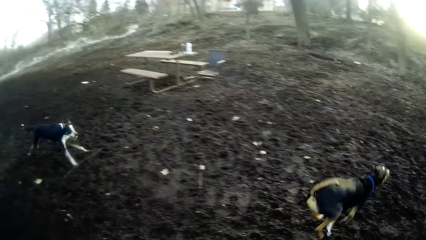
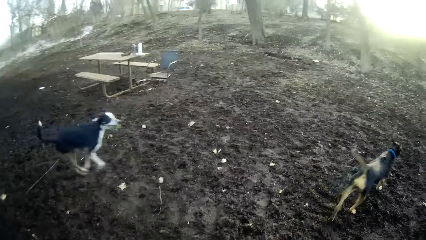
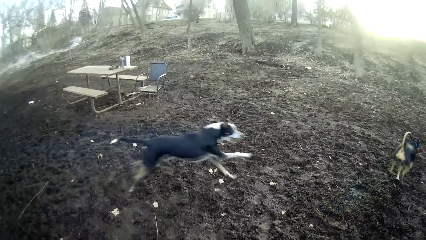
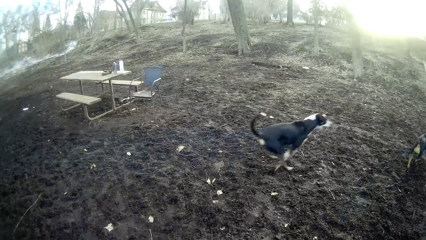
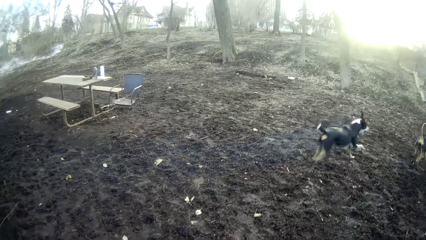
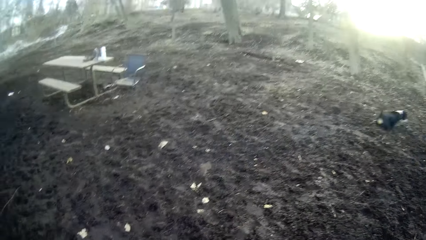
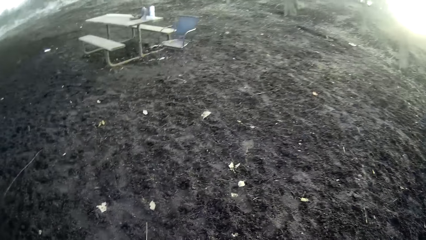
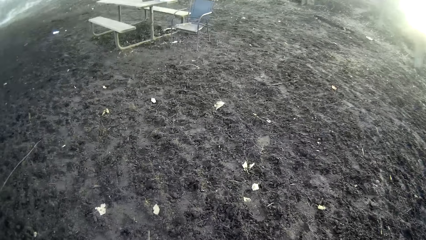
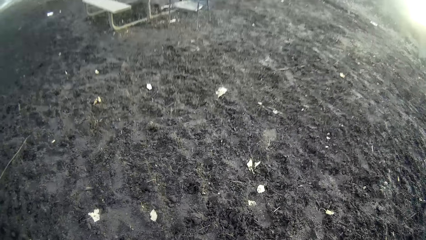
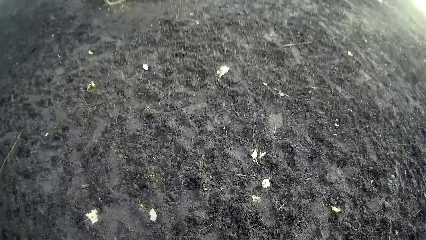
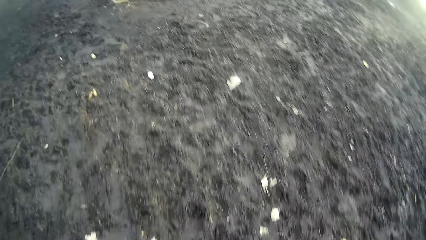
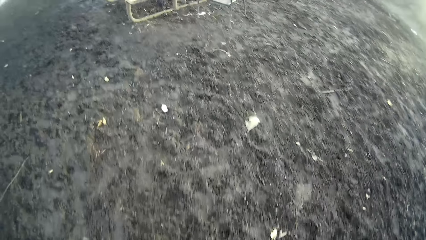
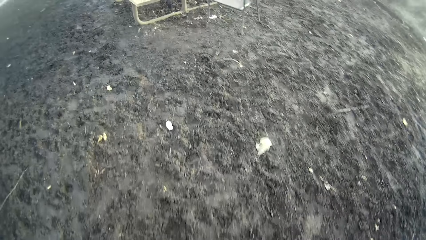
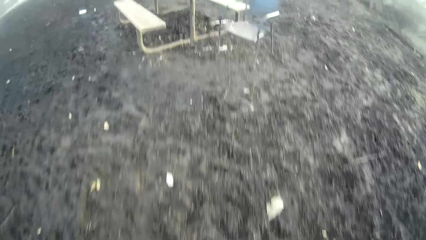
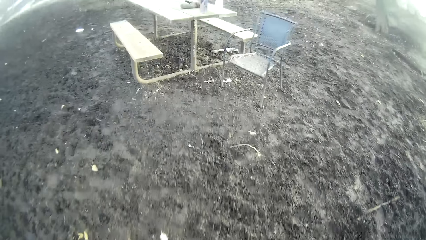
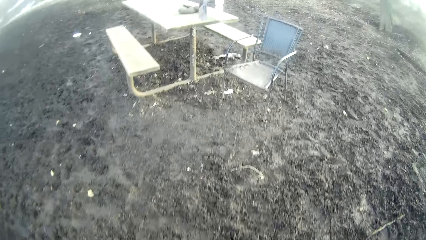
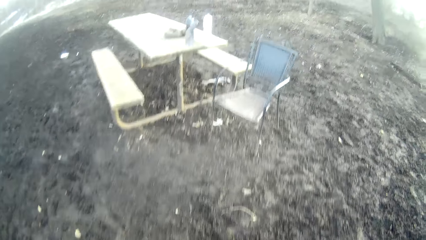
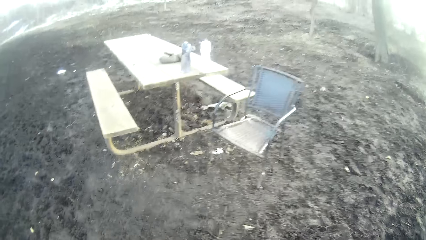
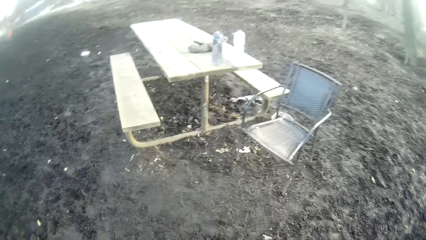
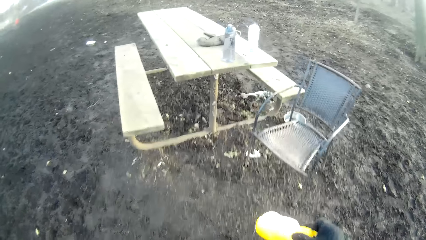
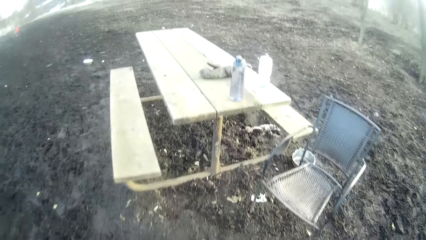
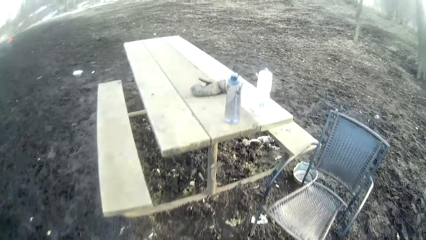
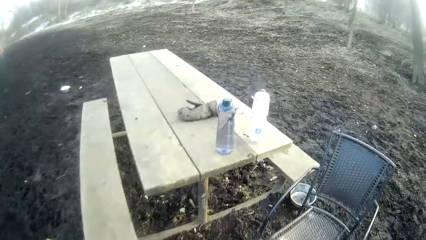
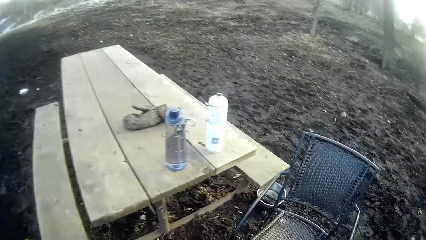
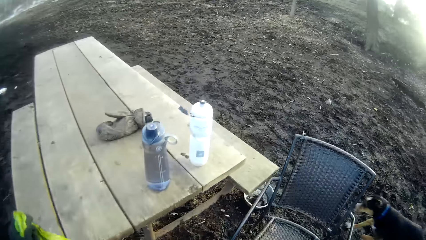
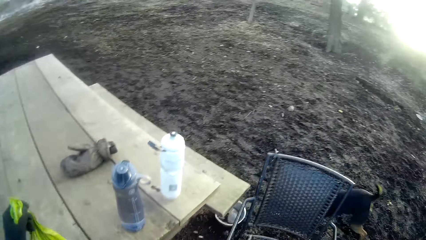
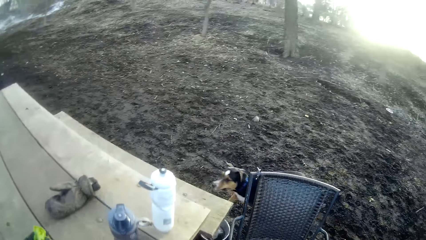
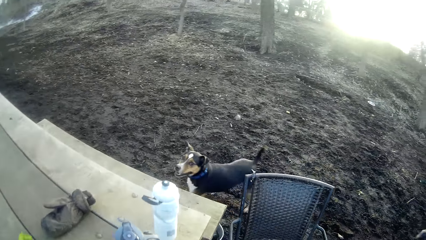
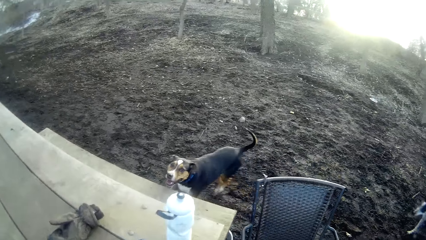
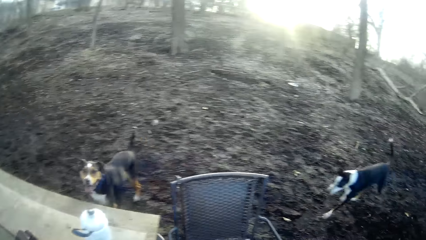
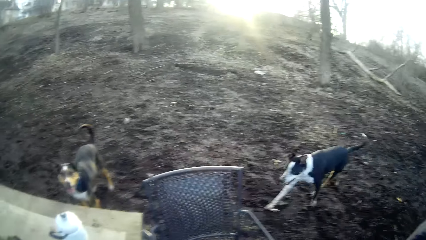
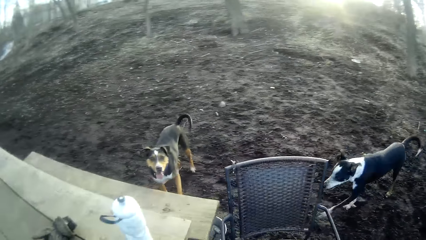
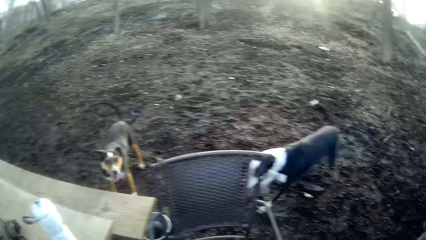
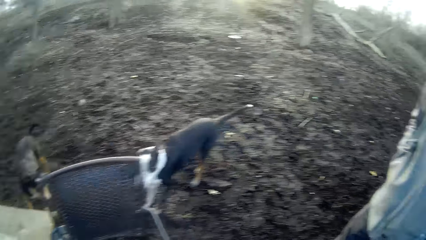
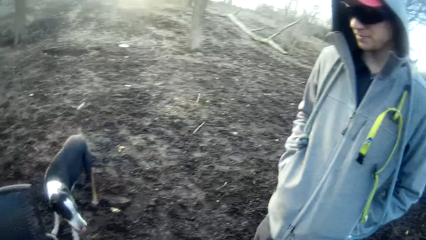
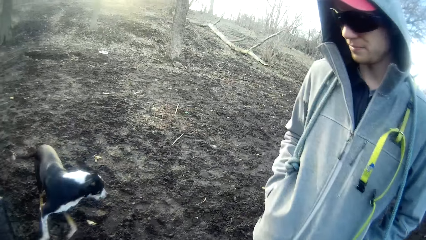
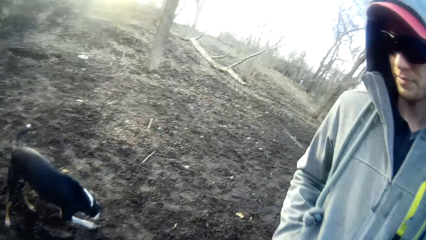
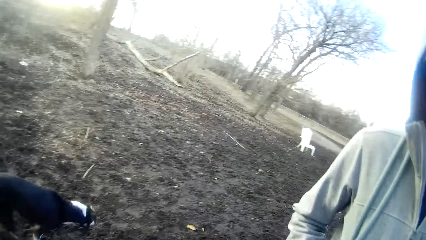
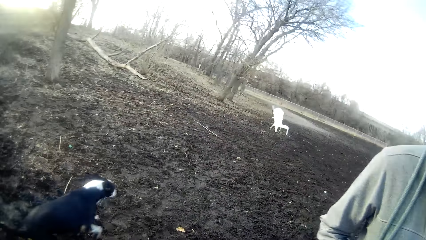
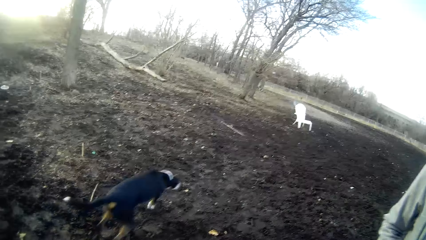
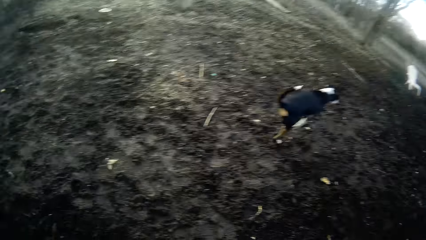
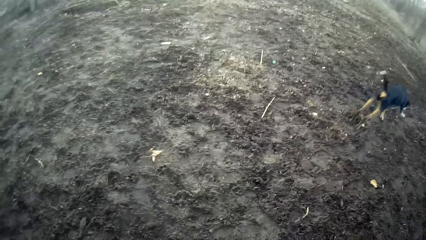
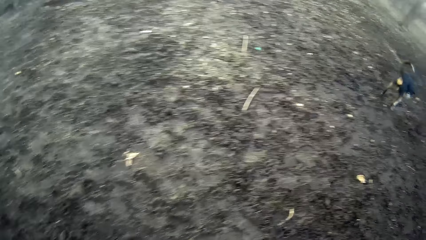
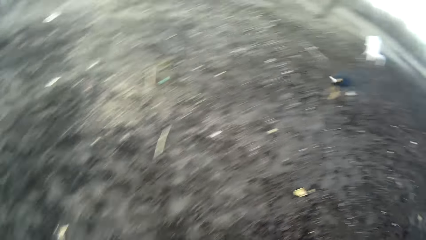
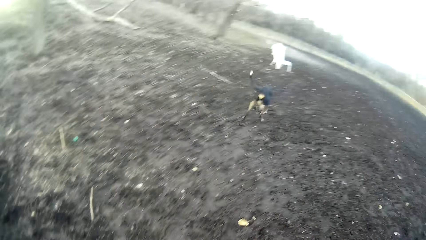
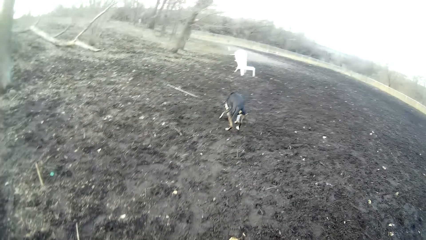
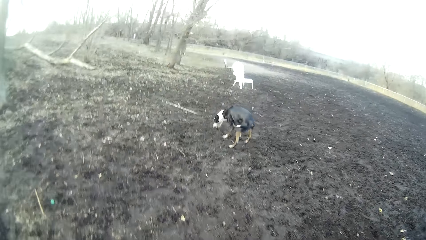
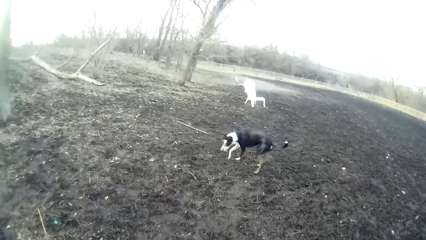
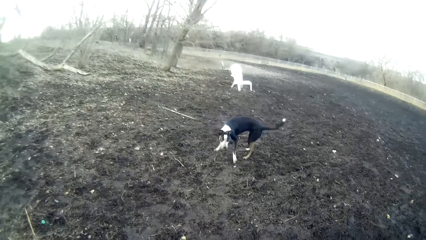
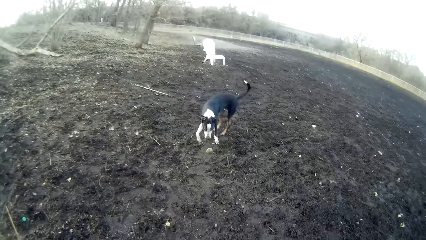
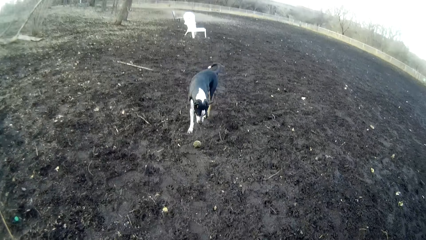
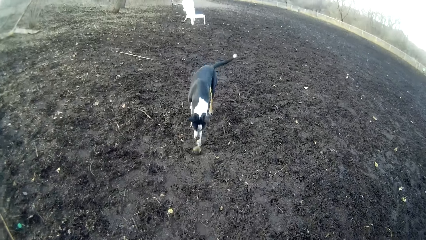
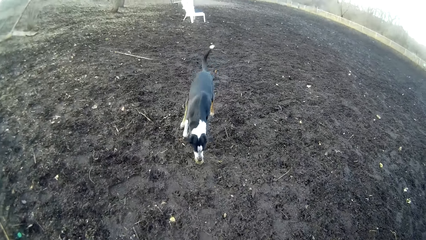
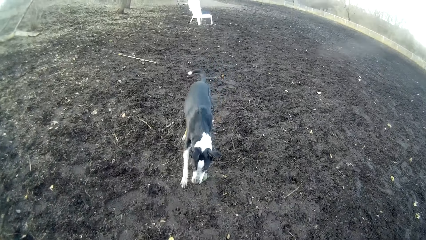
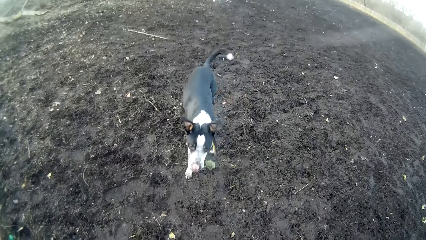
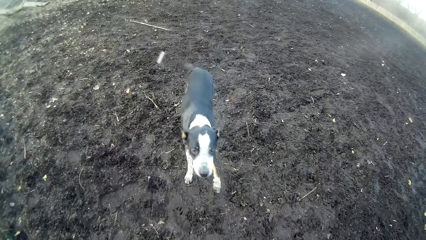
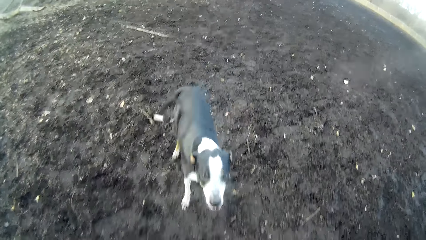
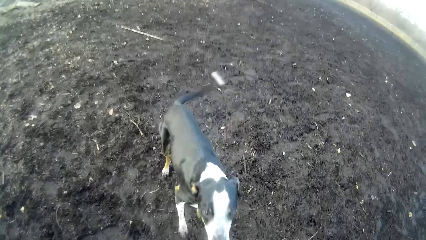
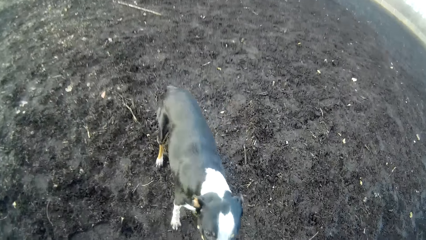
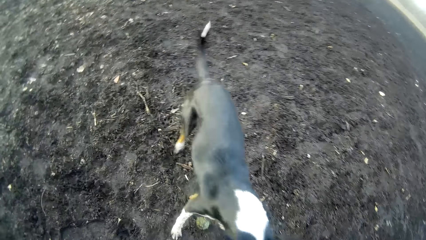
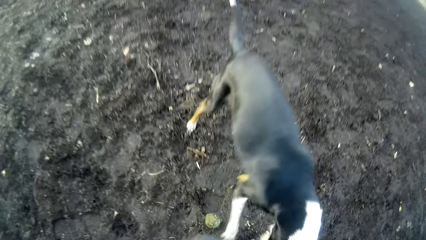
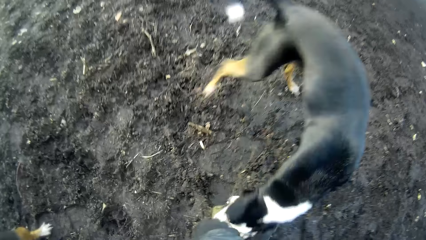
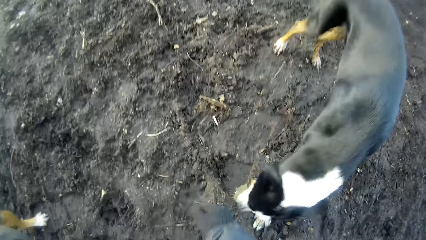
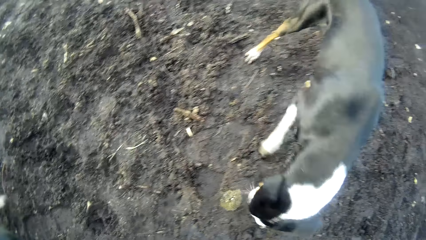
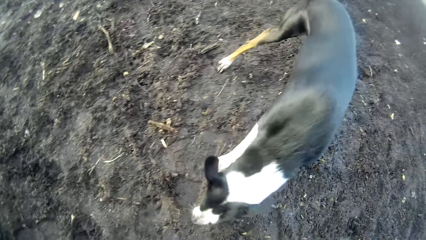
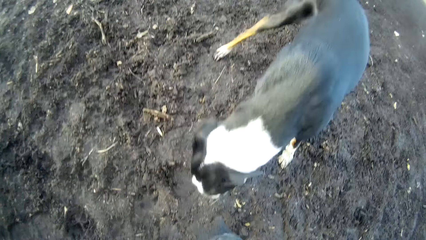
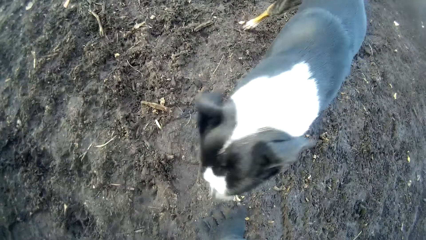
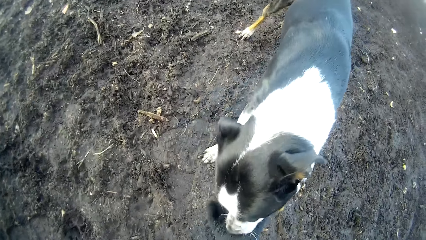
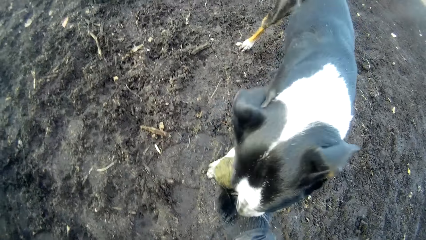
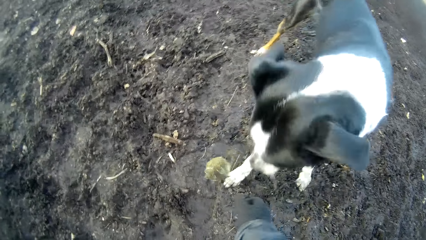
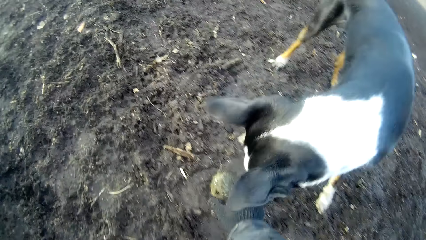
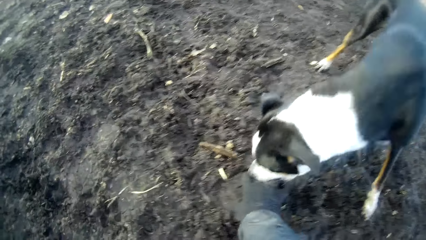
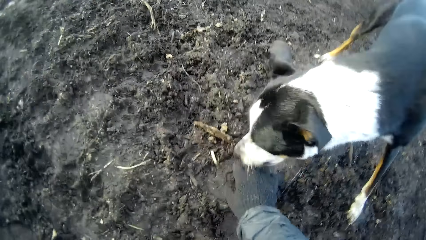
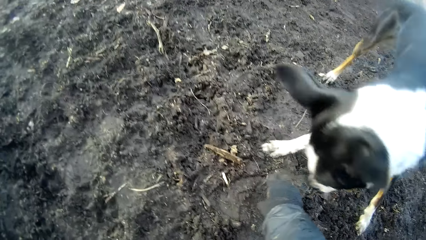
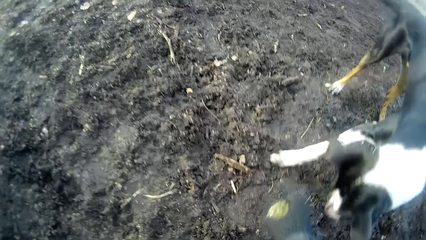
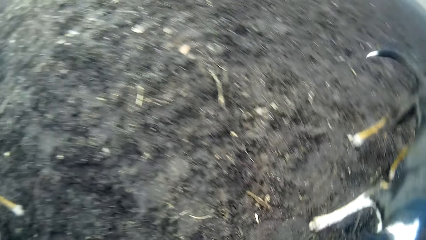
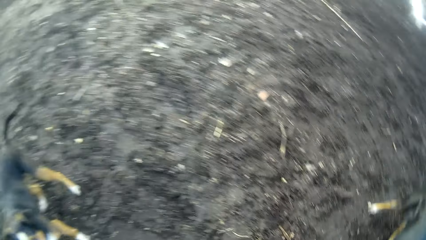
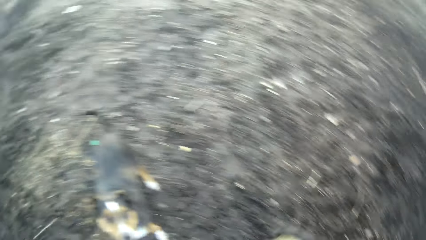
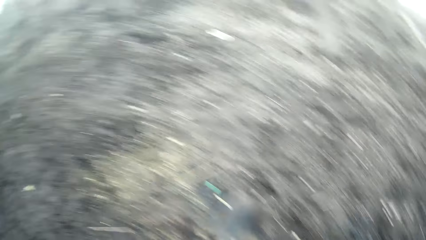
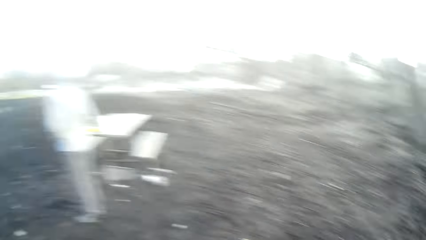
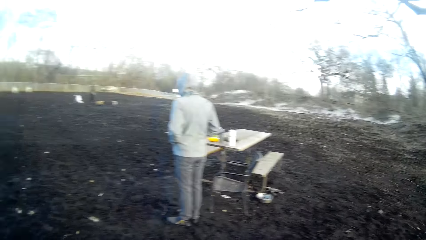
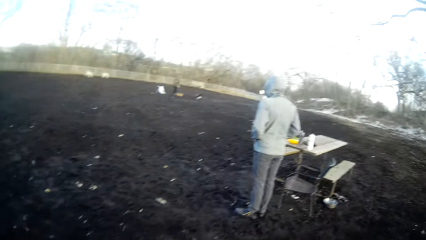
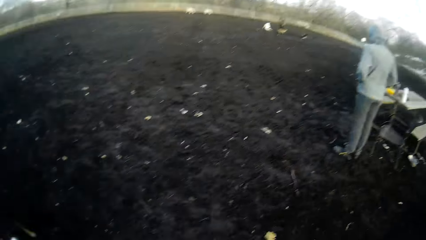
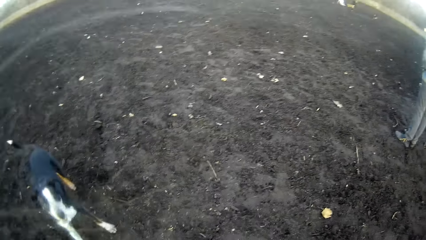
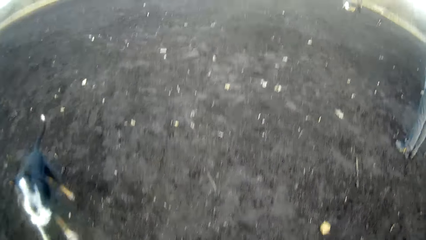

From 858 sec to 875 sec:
The camera wearer looks at the dogs. He walks towards the table. He looks at the dogs. He looks at the man. He looks at the dog. The dog plays around the field with the tennis ball. The camera wearer collects the tennis ball from the dog with his right hand. He plays with the dog. He looks around.
